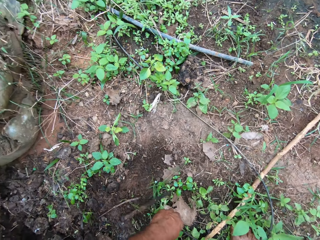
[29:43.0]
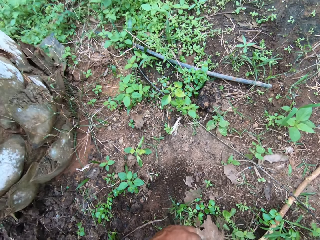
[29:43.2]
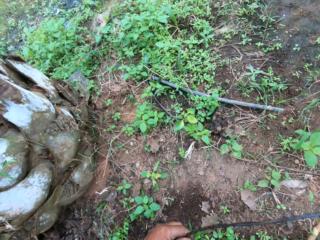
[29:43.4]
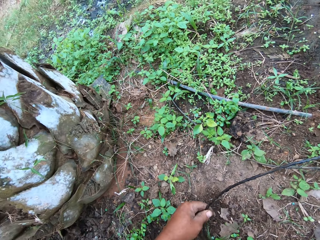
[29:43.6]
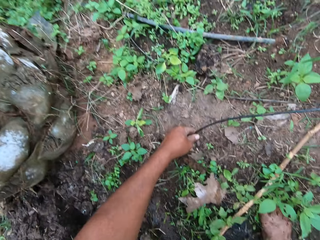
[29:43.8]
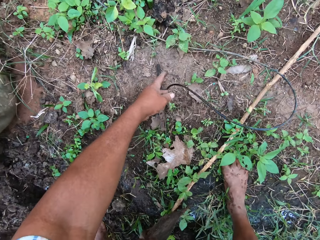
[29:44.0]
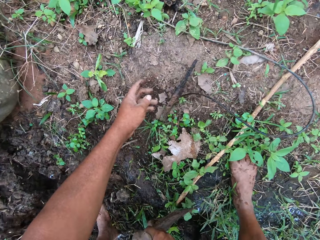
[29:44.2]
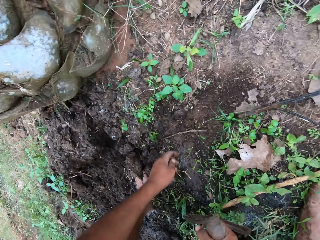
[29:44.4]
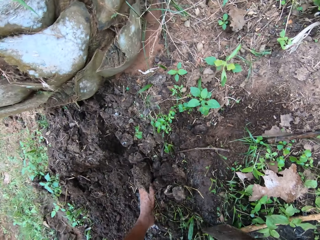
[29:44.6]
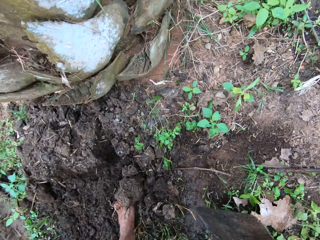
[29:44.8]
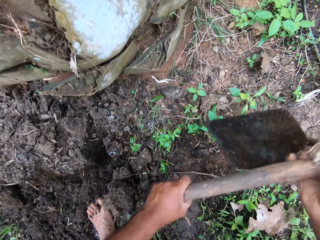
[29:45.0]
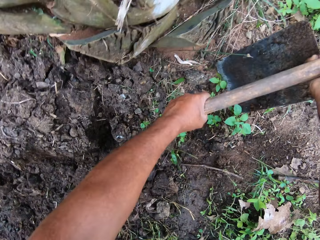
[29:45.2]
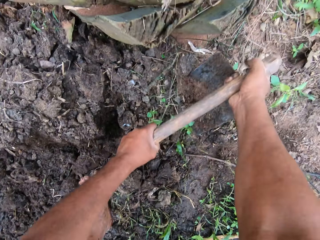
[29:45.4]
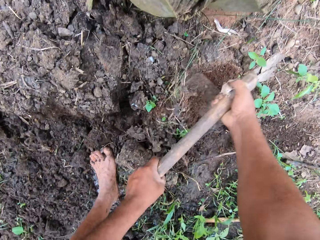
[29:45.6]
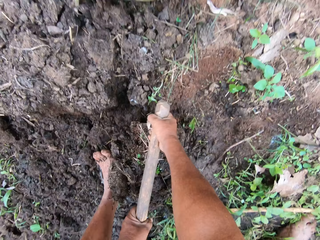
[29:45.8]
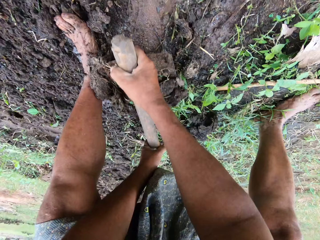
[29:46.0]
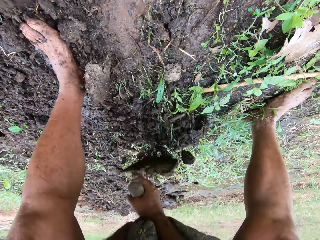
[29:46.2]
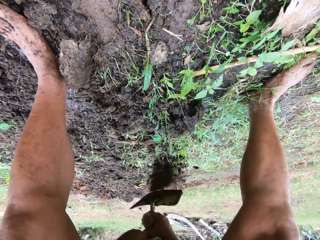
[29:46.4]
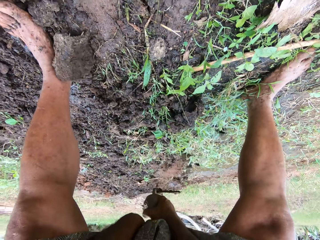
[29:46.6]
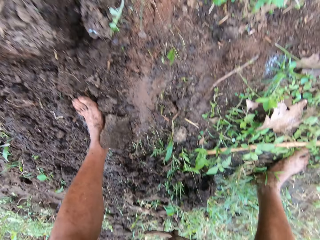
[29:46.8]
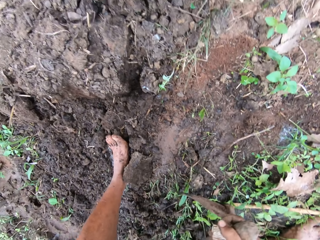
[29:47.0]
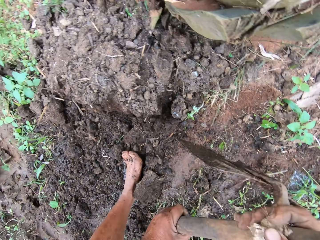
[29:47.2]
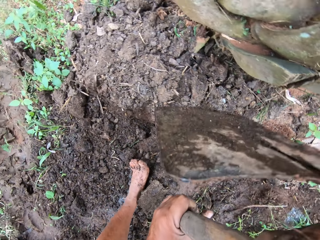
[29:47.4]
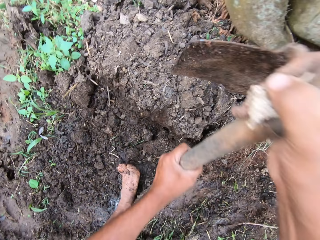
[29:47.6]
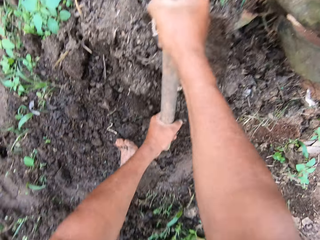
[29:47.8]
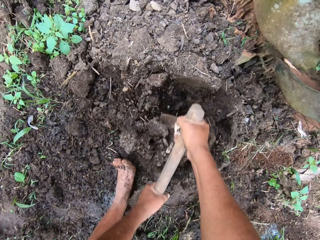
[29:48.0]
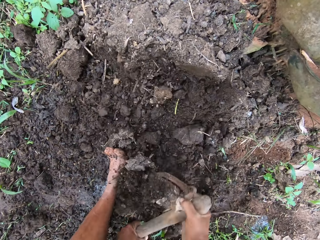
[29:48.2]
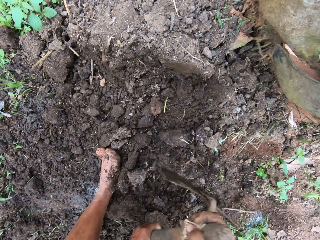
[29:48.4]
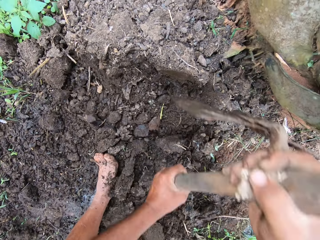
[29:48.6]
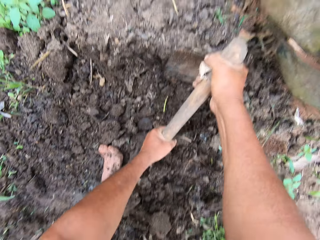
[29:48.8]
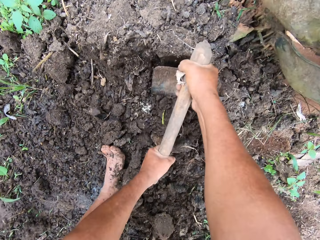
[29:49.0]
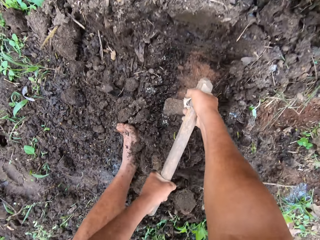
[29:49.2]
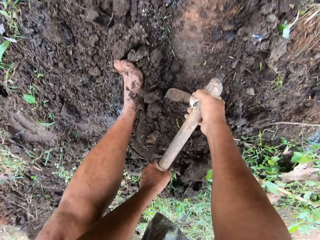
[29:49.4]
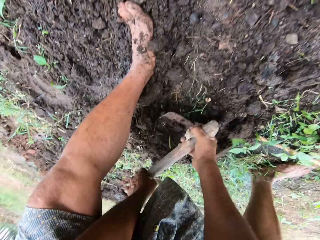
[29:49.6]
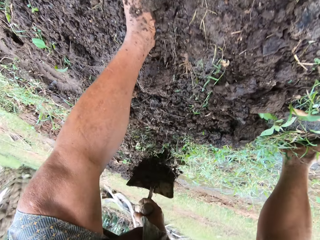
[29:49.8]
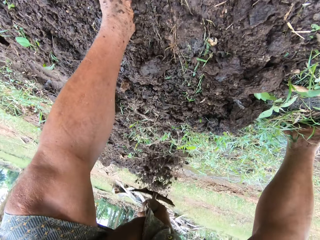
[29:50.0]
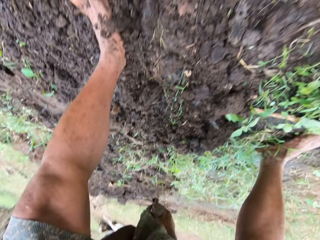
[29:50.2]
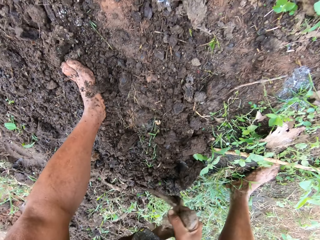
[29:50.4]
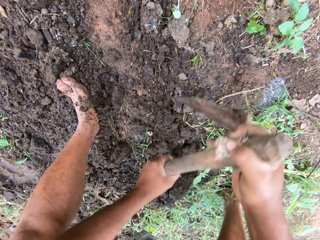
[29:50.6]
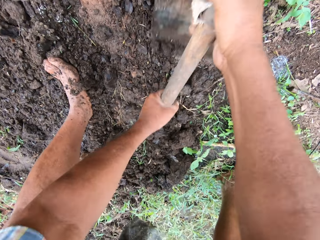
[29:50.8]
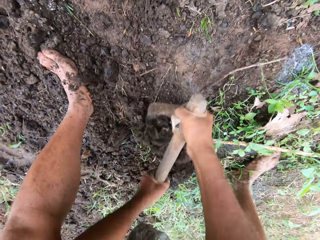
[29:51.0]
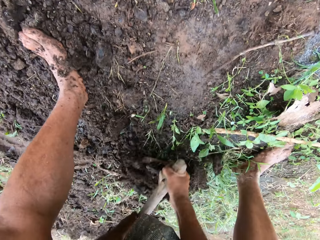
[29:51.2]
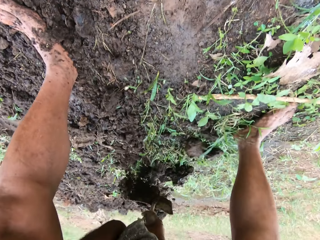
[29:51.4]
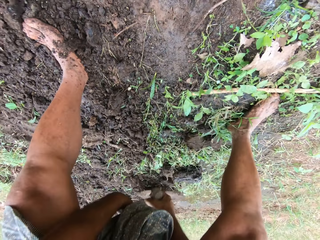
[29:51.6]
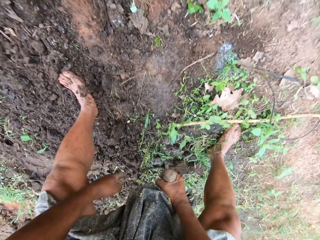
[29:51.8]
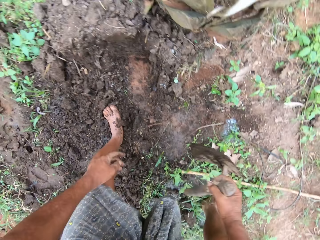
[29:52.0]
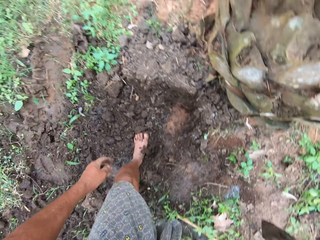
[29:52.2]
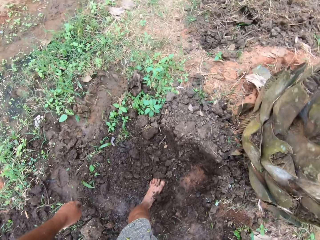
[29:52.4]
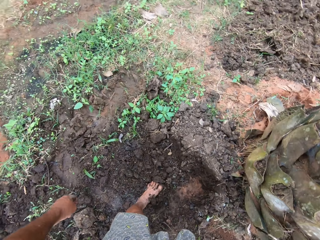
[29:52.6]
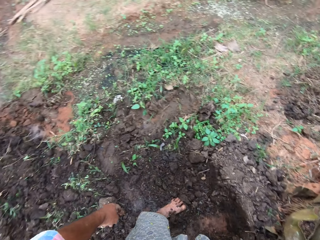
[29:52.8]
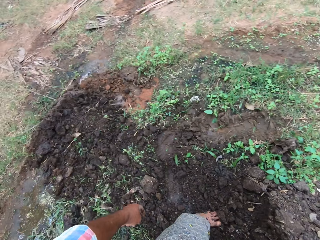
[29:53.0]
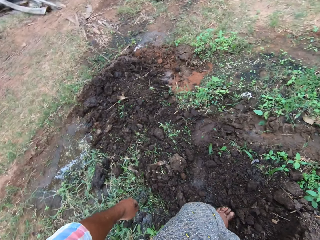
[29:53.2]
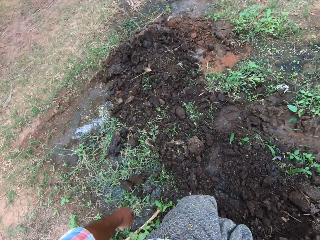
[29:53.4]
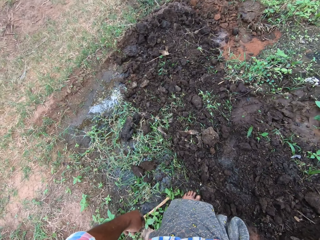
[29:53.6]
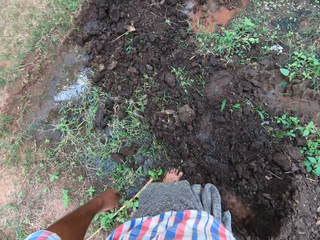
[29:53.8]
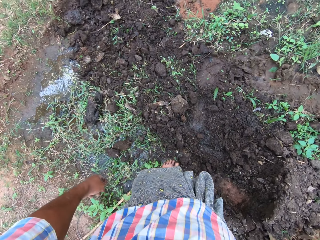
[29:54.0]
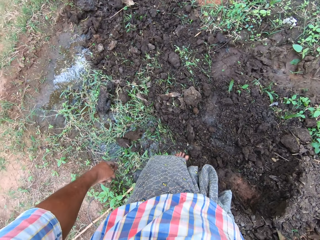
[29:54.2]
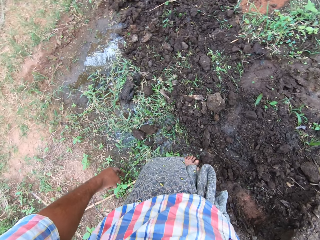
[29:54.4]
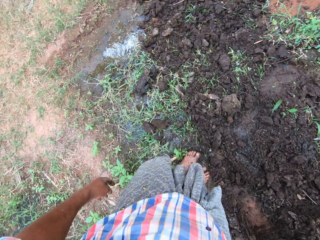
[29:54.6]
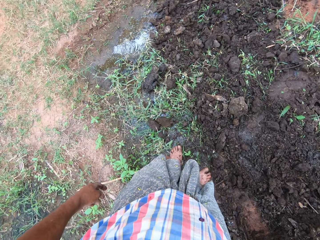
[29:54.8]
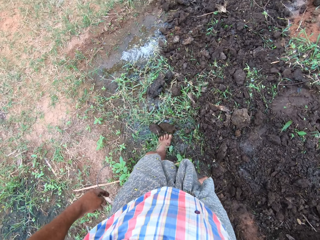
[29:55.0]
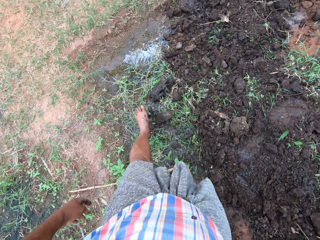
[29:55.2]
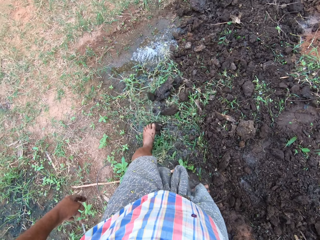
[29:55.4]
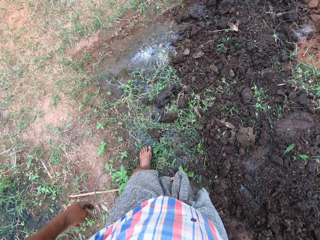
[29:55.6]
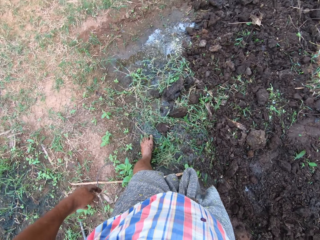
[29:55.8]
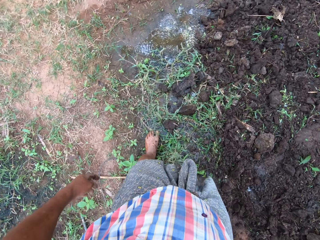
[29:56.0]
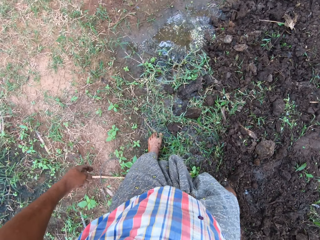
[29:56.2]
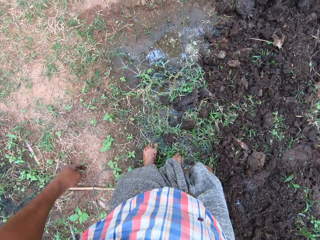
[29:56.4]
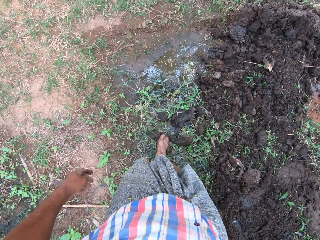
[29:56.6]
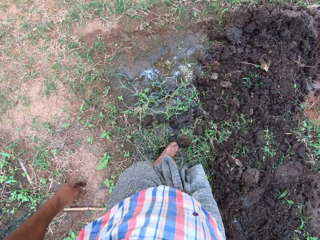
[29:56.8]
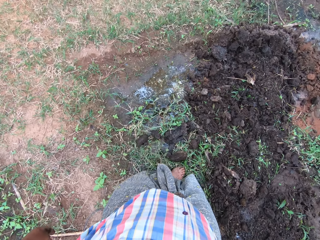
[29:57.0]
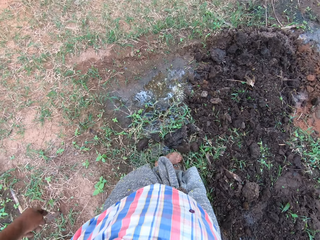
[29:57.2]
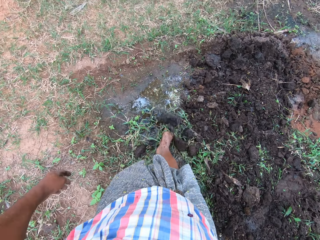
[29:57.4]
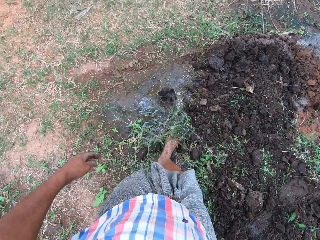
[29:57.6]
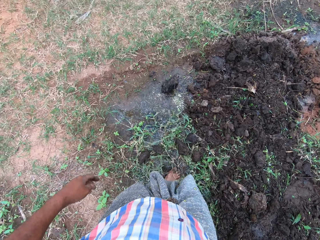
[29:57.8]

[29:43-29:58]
The camera wearer drops the water pipe. He digs with the hoe. He resumes filling the pool of water with soil. He spreads the soil clods with a leg. He moves some stones with his legs.

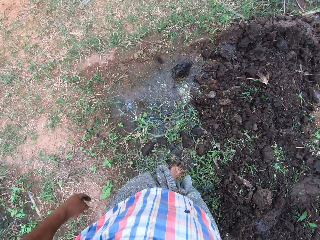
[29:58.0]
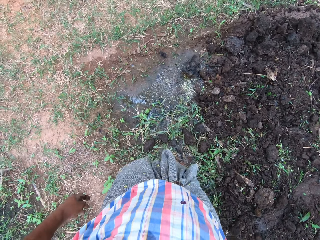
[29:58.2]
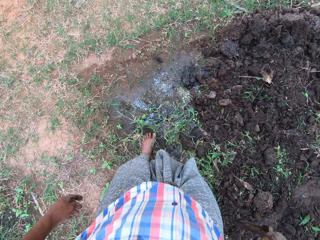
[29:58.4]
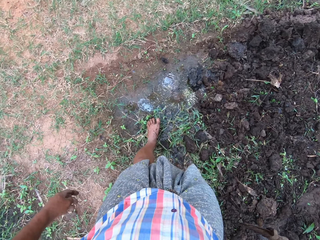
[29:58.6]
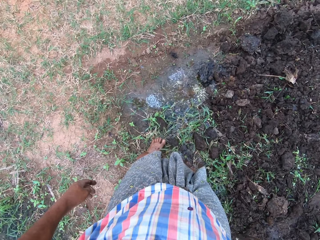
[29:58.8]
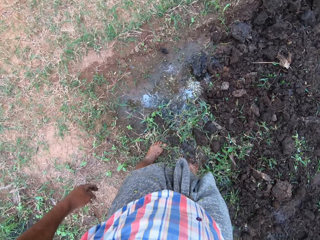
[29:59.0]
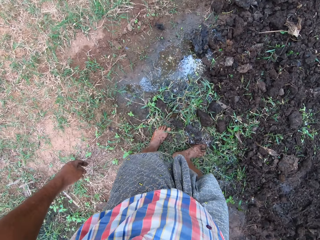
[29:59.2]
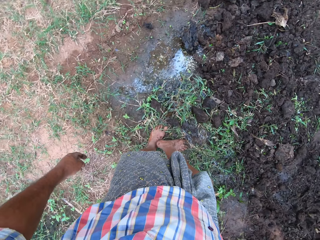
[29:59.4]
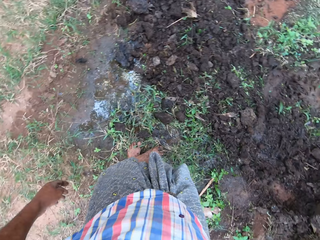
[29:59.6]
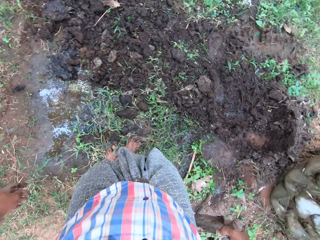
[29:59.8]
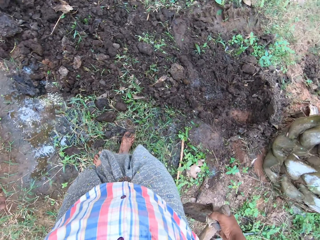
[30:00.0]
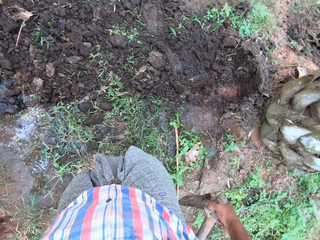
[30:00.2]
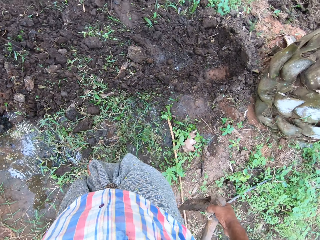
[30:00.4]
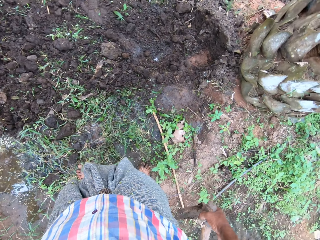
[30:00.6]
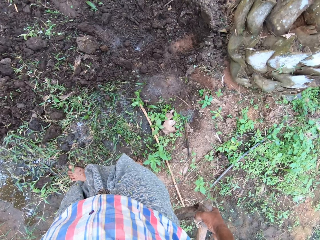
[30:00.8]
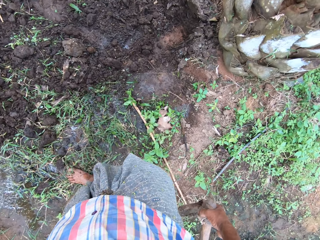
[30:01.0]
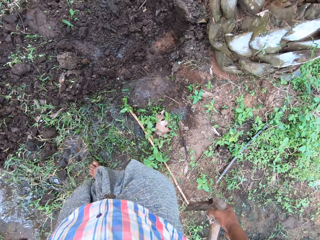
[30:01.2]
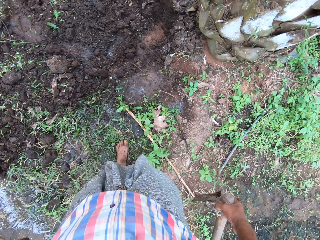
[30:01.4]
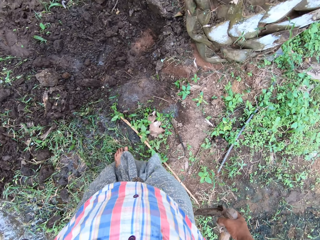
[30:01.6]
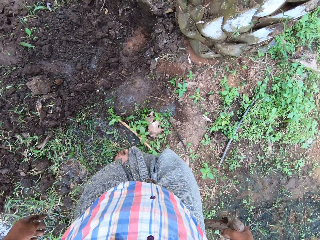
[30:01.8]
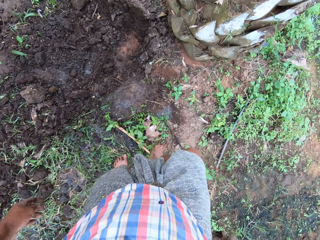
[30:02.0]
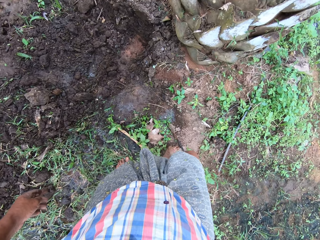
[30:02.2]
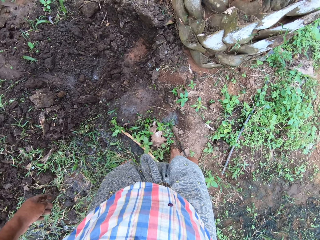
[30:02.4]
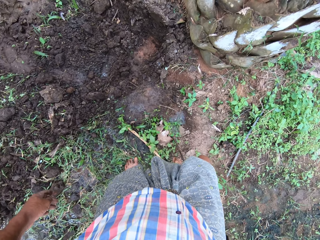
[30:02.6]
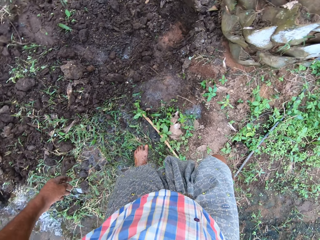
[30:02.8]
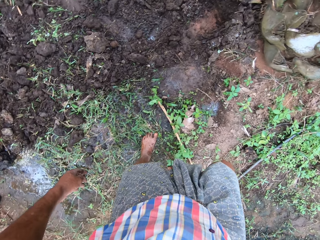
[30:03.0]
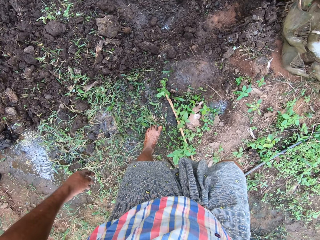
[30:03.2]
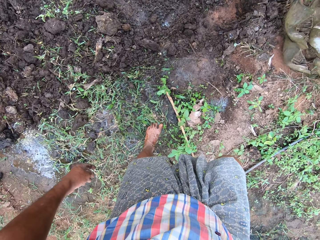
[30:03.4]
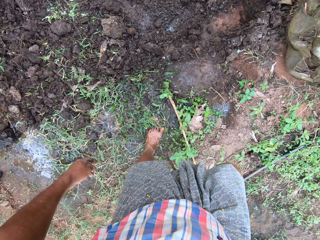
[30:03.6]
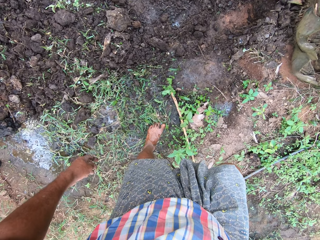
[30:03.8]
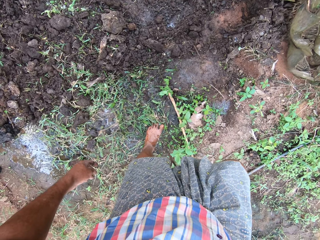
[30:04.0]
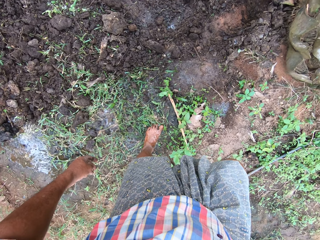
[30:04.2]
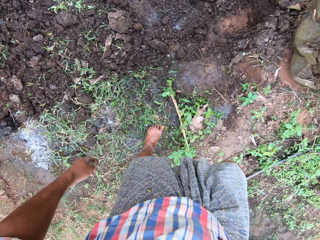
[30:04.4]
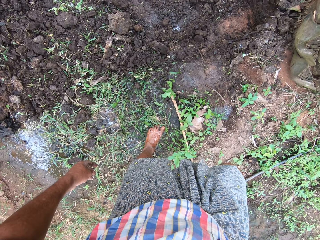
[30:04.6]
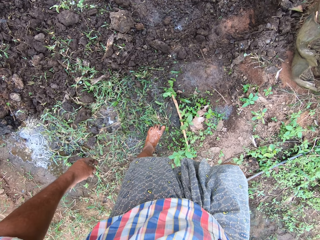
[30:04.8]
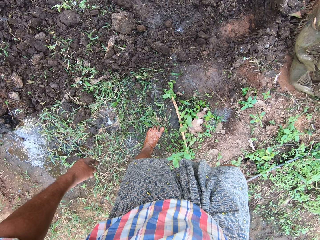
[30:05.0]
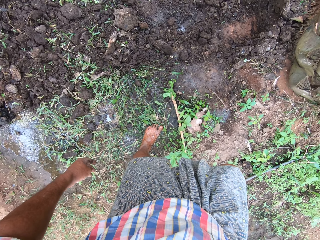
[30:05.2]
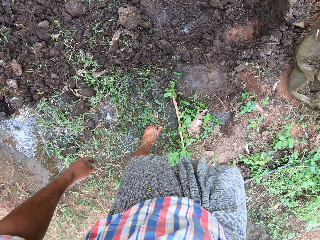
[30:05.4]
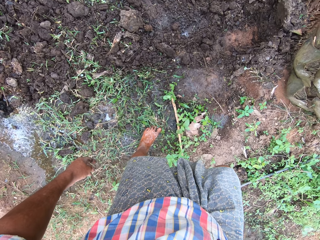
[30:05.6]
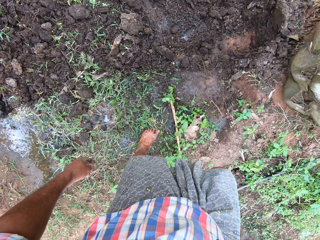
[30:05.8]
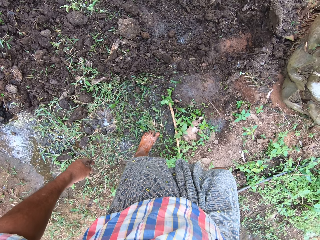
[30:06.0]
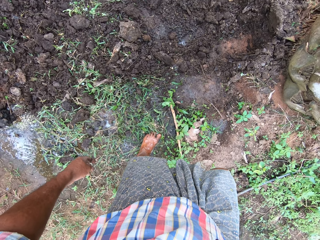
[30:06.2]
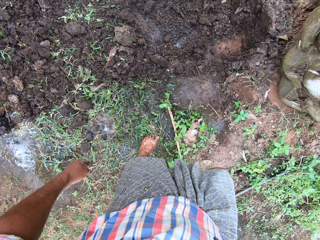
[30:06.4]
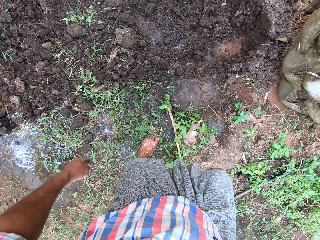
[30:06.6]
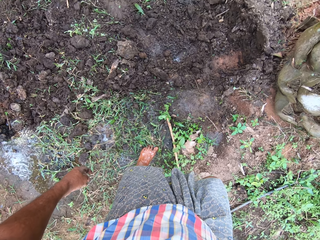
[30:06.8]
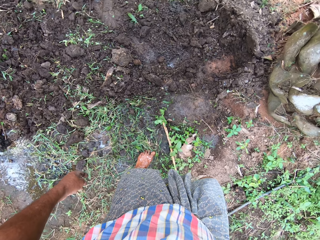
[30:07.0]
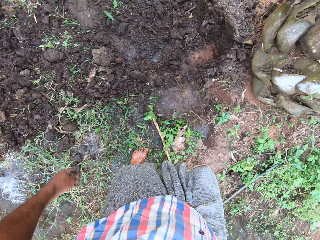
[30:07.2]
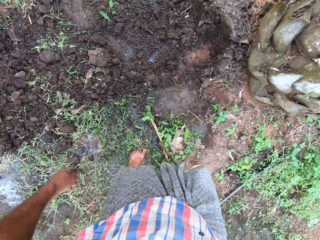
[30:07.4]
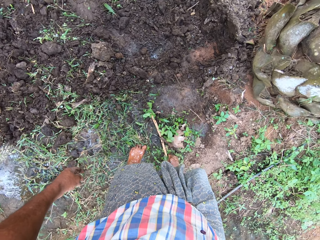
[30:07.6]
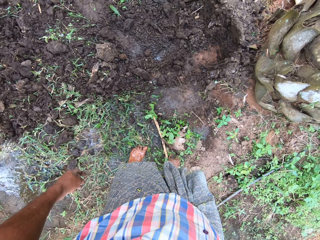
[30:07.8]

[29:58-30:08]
The camera wearer moves the pipe with a leg. He picks up a hose with his foot. He wets his leg with the hose.
